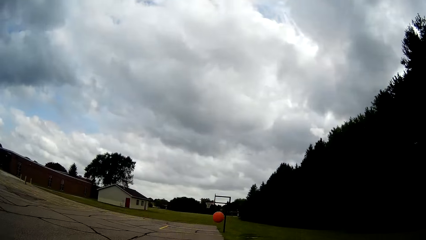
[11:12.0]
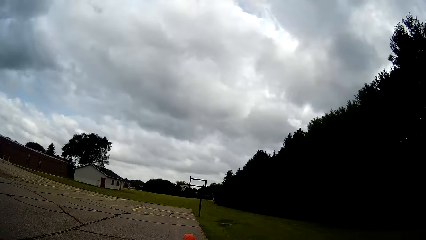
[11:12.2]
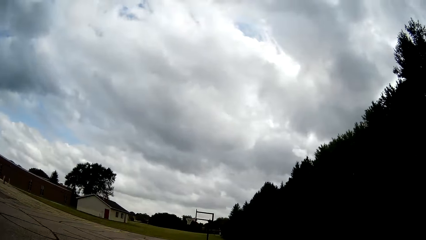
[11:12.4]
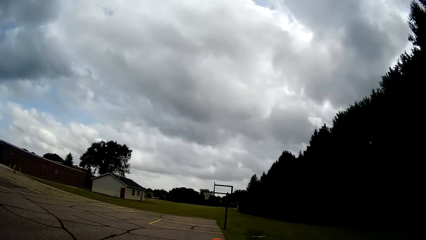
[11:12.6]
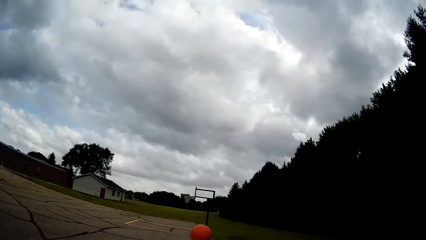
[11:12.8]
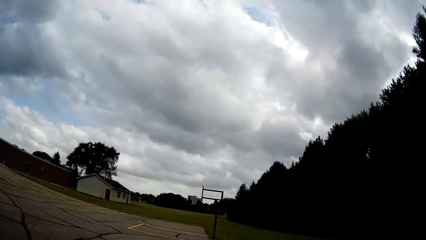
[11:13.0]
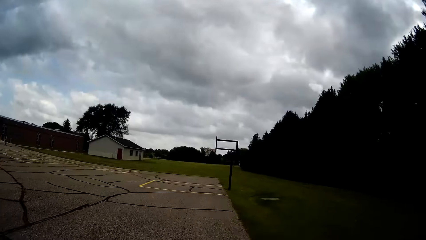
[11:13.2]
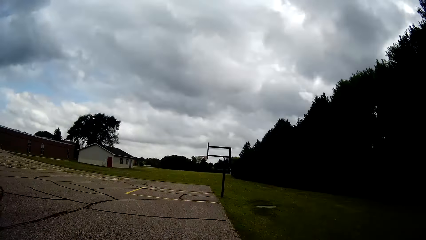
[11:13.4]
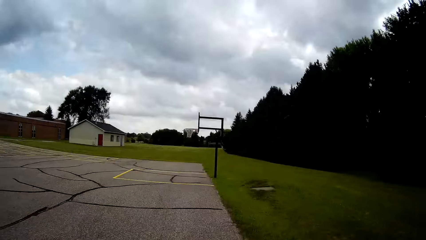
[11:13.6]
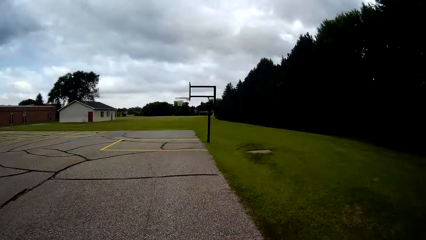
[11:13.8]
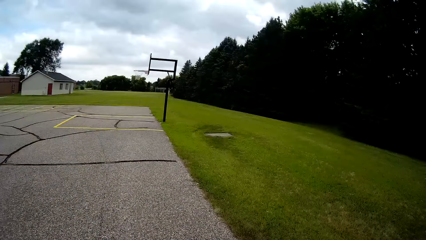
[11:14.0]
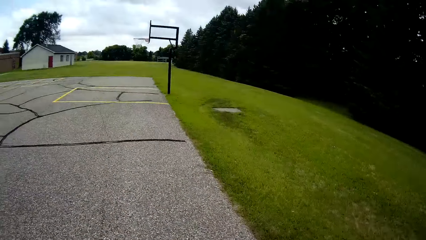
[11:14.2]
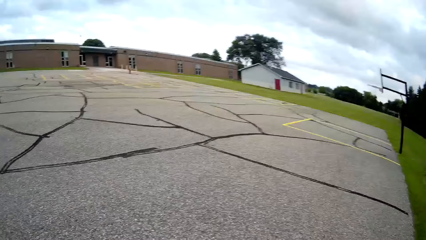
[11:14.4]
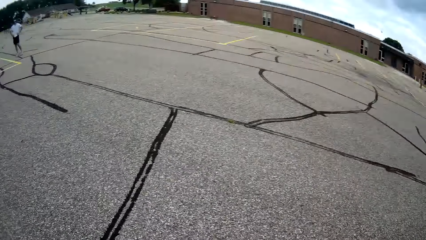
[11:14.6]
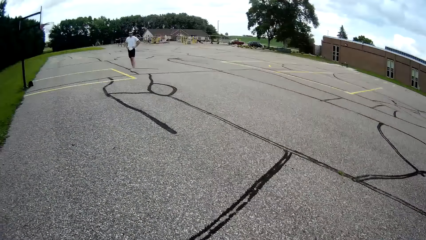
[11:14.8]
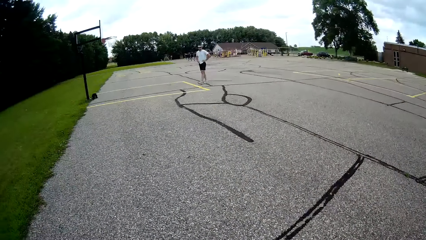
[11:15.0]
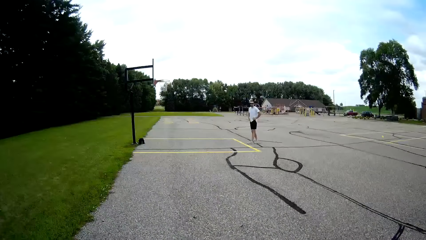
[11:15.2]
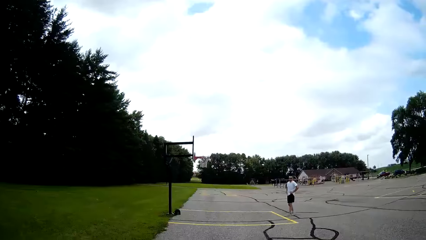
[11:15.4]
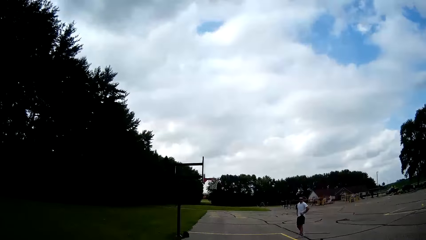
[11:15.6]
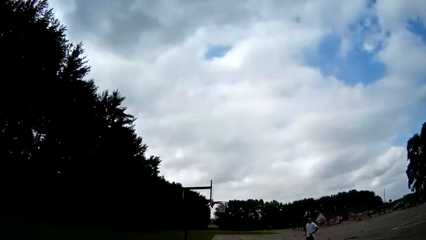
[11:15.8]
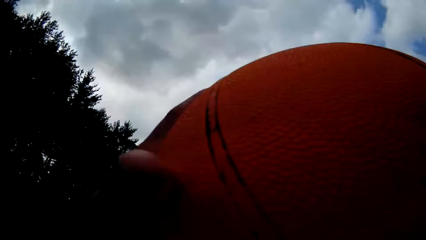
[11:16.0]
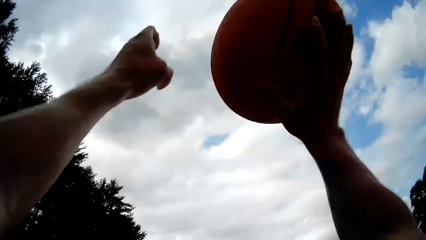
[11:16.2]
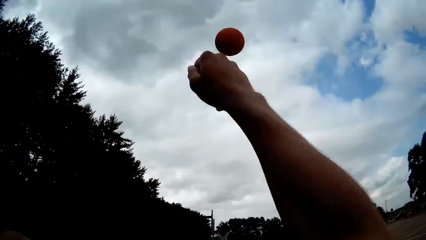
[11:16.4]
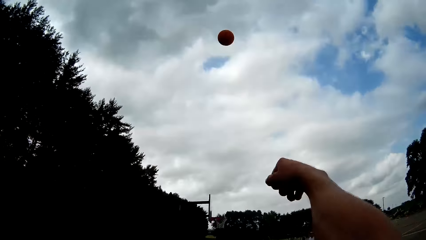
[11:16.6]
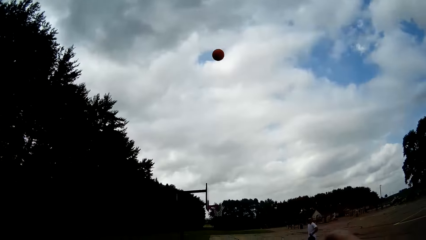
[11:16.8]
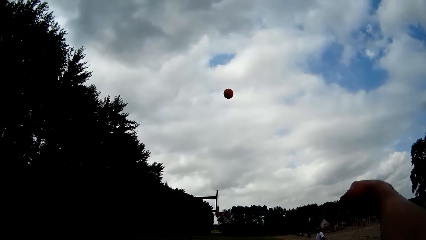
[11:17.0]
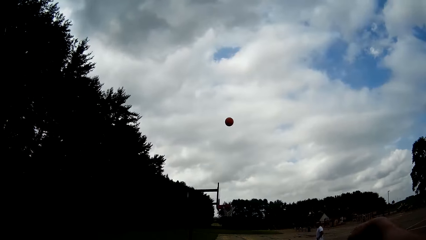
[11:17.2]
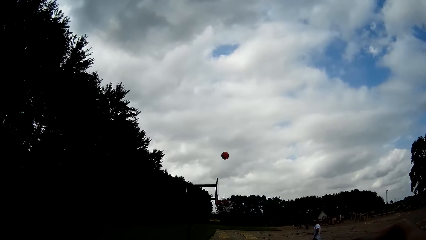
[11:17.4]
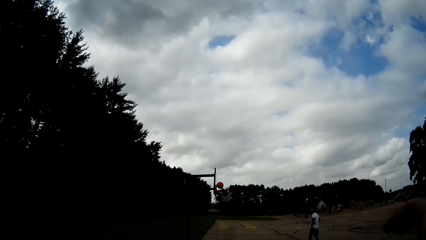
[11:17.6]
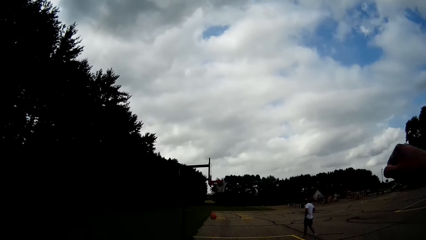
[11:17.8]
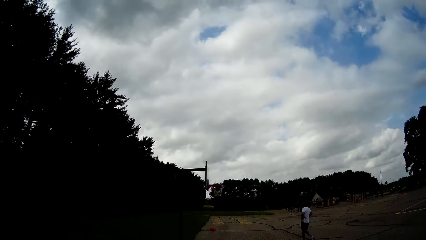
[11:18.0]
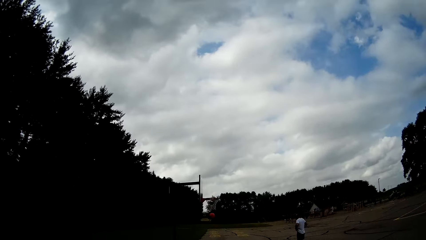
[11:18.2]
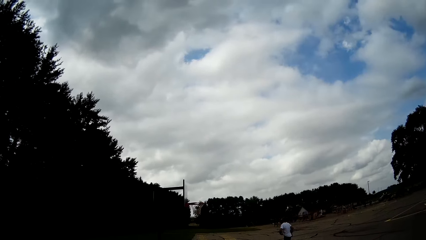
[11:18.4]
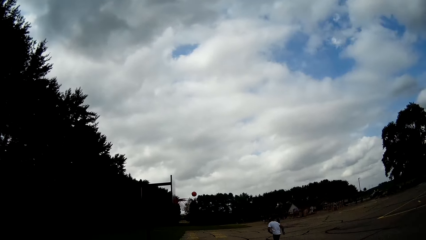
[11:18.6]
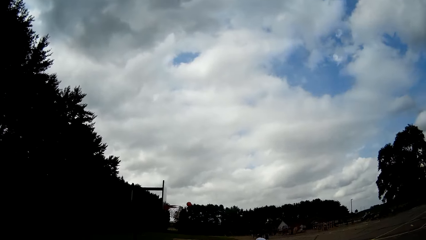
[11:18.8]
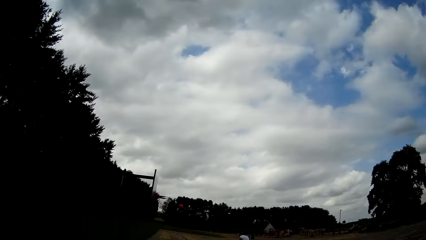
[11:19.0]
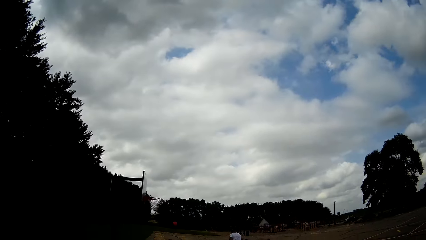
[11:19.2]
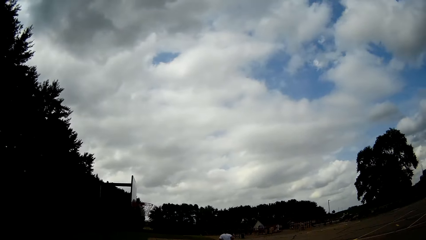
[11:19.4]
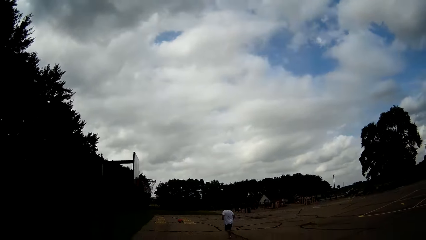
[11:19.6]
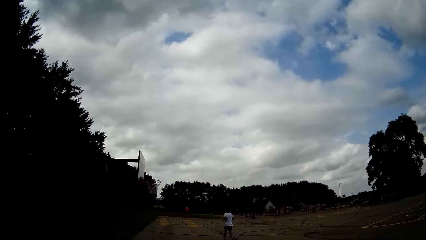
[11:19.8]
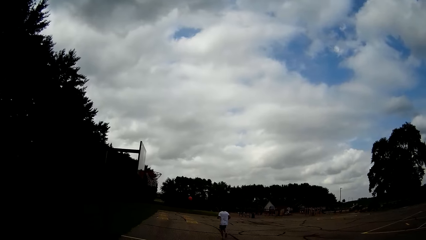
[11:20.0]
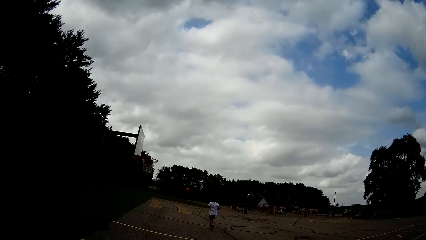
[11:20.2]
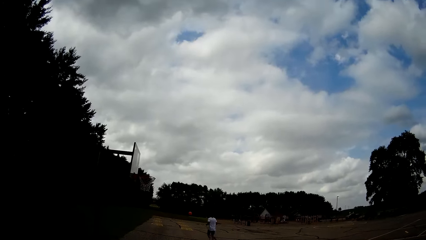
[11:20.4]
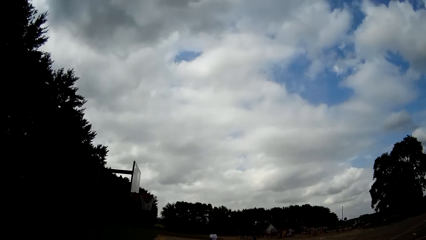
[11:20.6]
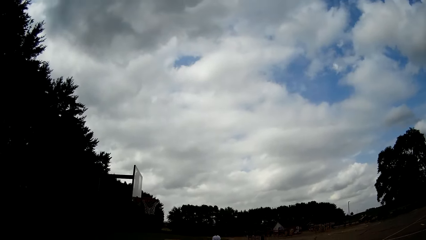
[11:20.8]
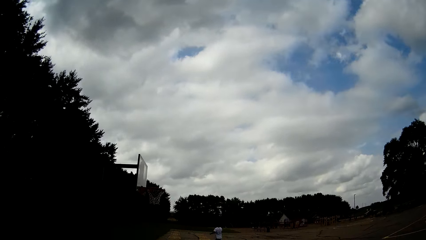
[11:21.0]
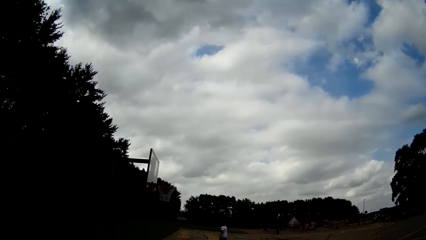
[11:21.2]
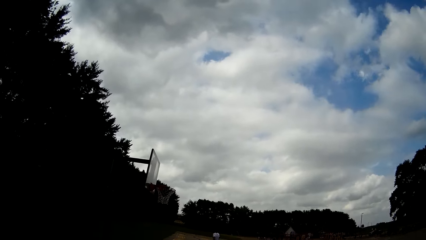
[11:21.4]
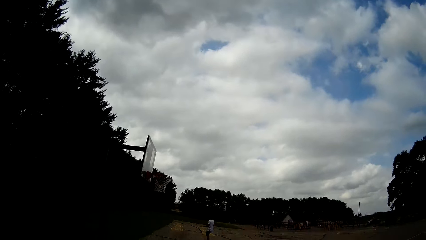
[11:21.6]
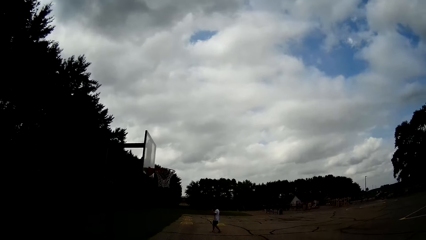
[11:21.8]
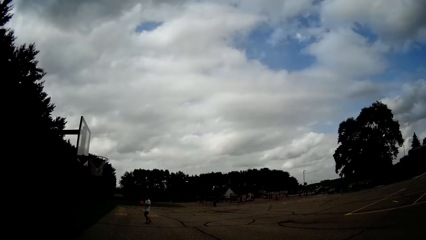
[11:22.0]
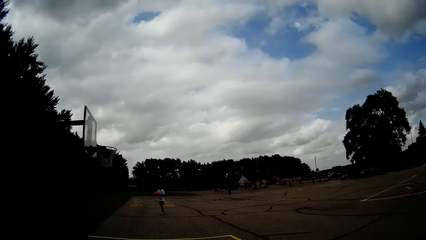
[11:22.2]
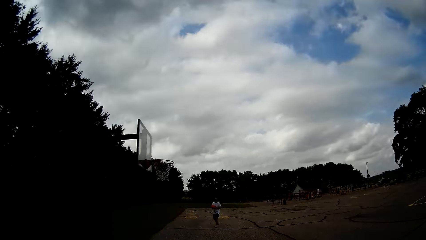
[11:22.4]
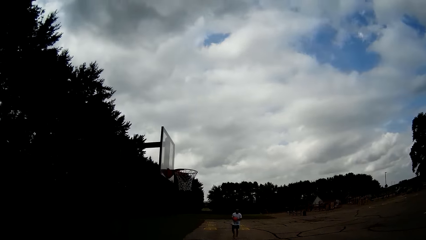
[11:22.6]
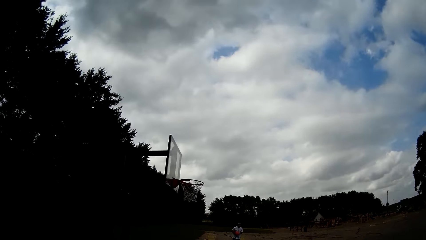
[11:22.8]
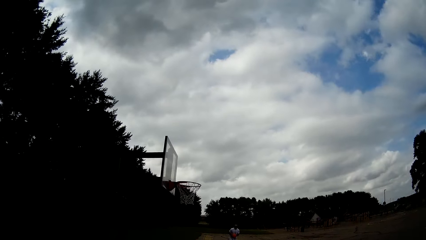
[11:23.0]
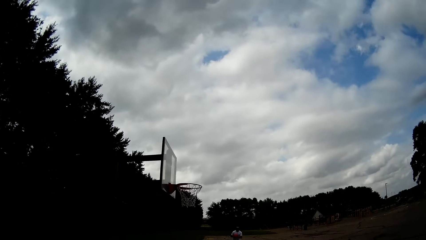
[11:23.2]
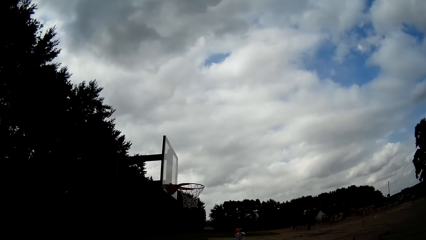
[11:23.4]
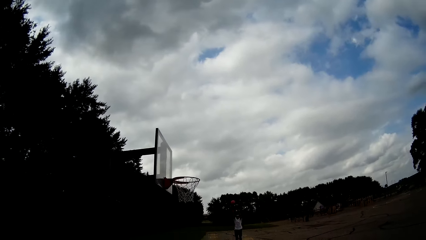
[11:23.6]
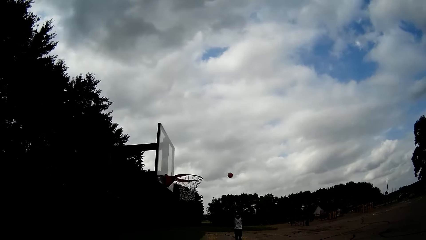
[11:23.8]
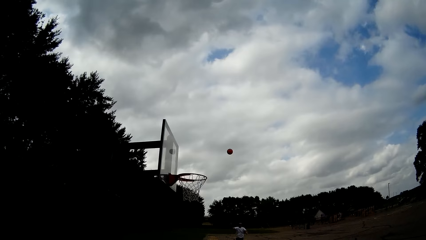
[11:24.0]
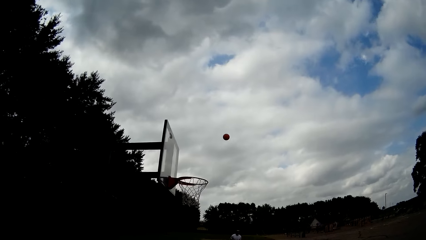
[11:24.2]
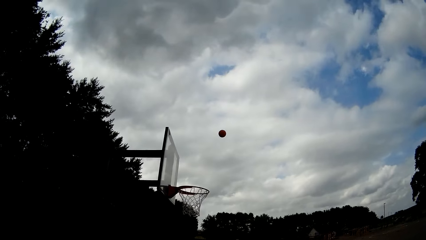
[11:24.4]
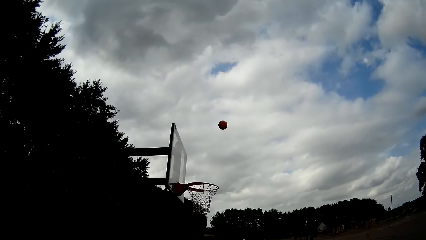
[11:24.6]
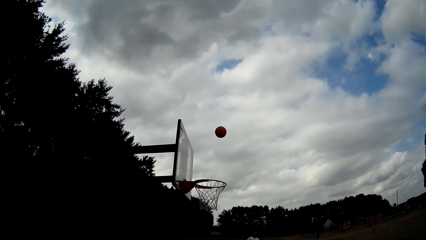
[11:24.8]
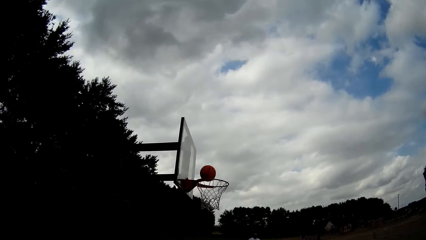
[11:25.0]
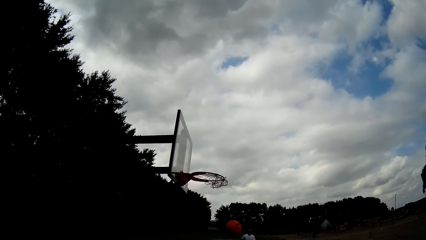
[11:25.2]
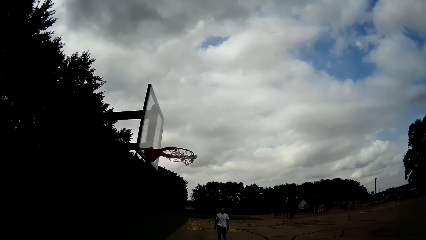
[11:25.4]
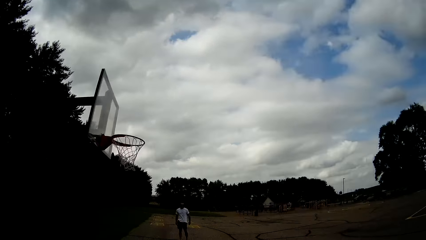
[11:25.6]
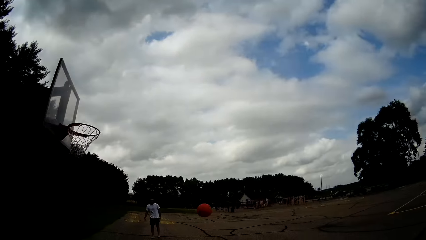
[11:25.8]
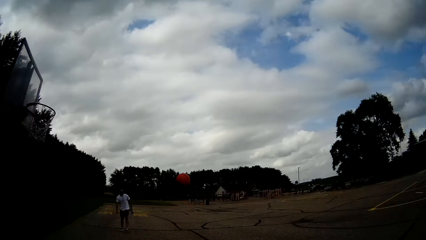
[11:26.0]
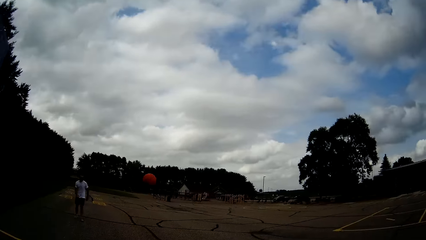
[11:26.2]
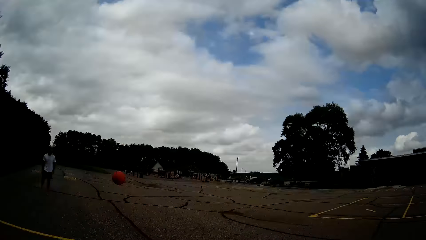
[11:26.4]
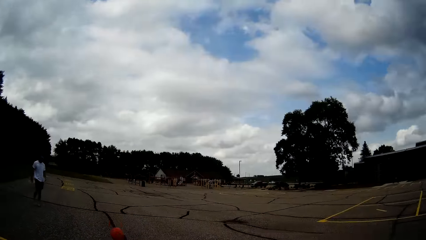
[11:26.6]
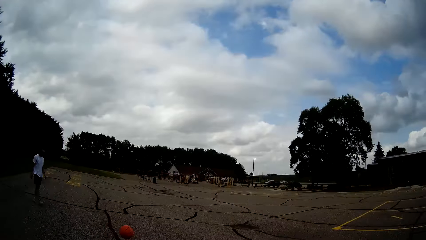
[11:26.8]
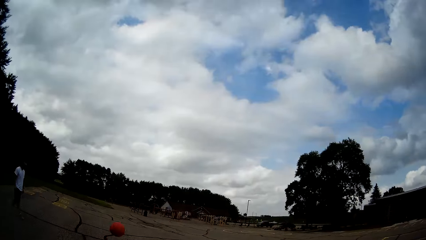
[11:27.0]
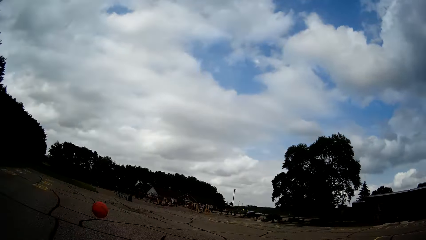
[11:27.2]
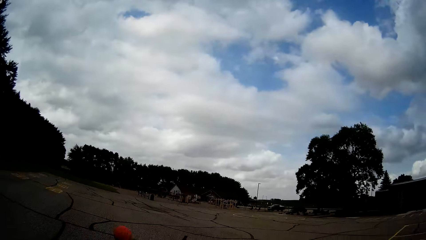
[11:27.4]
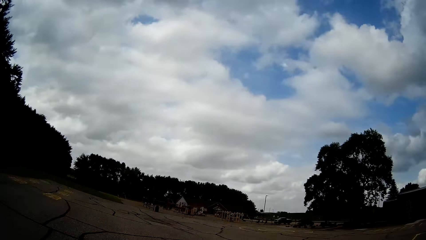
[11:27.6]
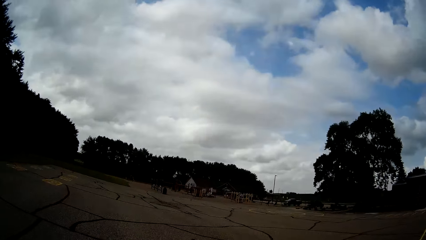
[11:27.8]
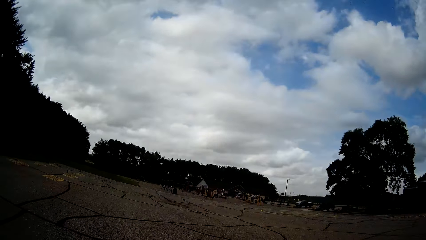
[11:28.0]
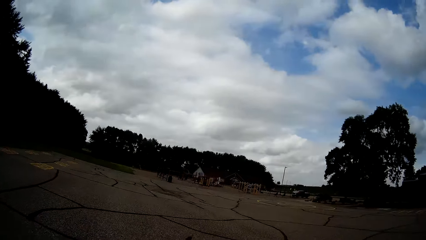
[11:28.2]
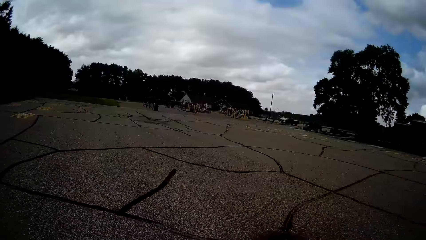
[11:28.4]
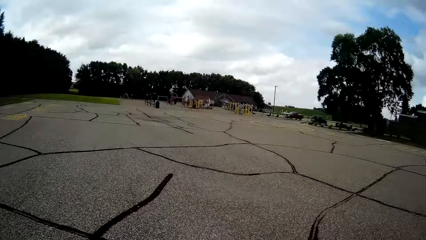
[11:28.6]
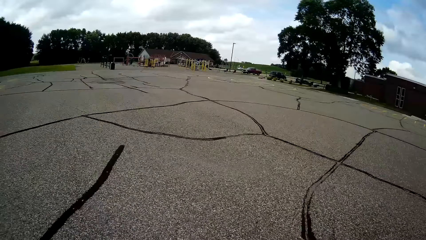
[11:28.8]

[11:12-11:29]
The camera wearer holds the basketball. They catch the ball. They throw the ball to the other side of the court. A man jogs towards the basketball. The man holds the basketball. The man catches the ball. The man throws the ball into the basketball hoop. The camera wearer jogs towards the basketball.
